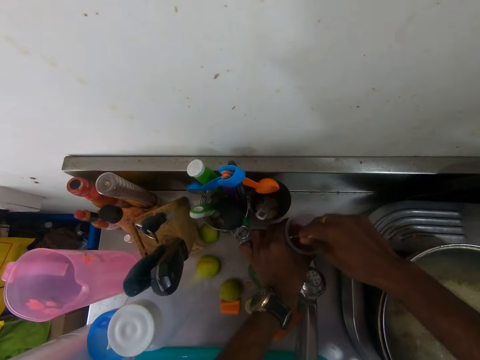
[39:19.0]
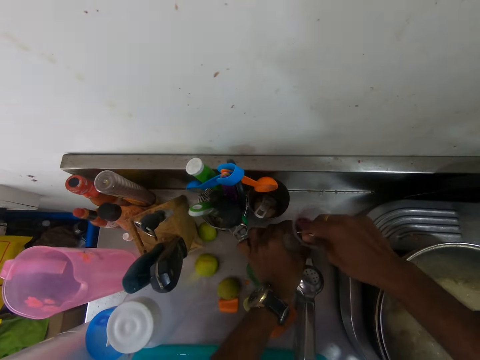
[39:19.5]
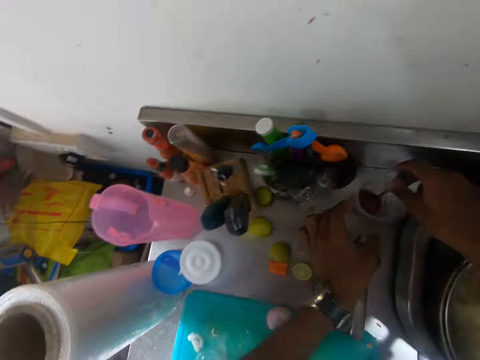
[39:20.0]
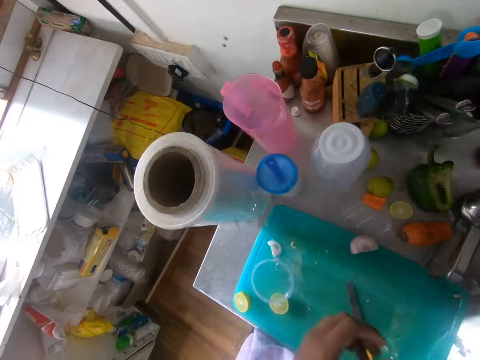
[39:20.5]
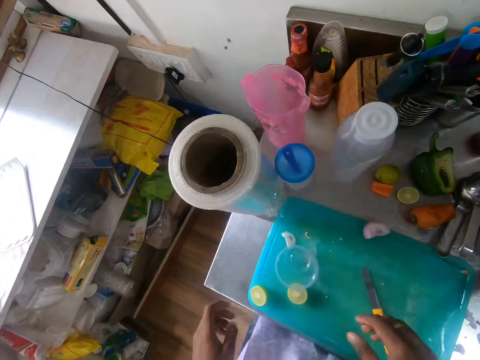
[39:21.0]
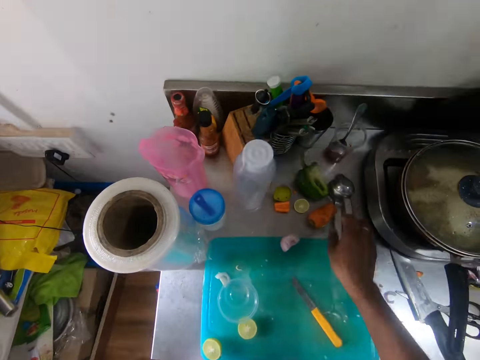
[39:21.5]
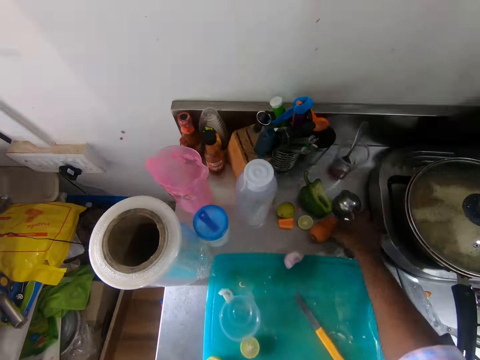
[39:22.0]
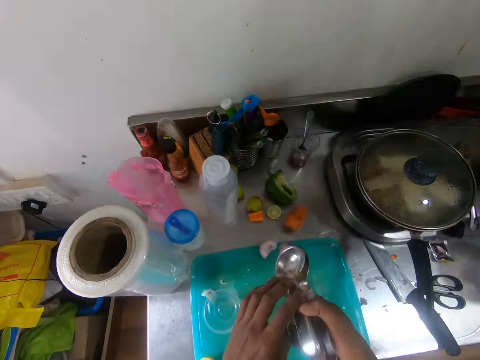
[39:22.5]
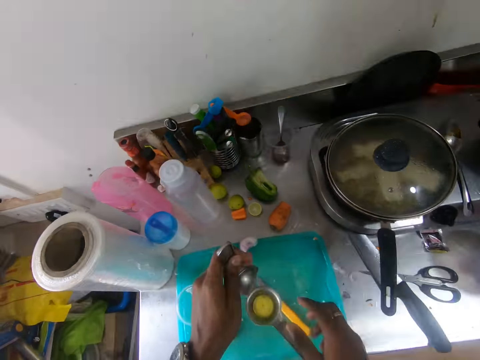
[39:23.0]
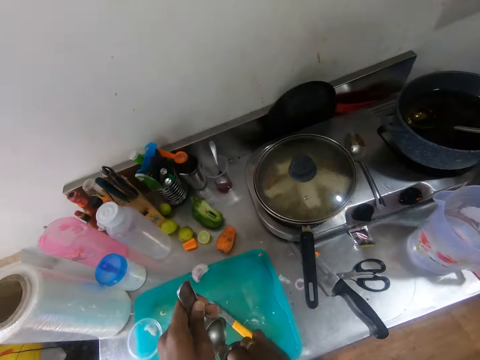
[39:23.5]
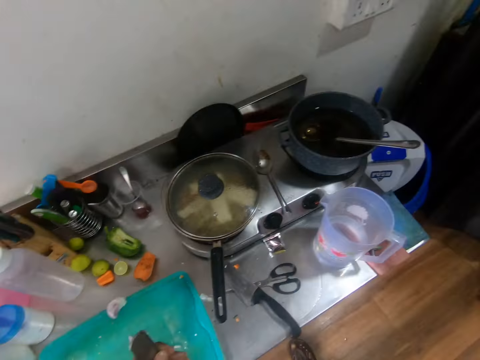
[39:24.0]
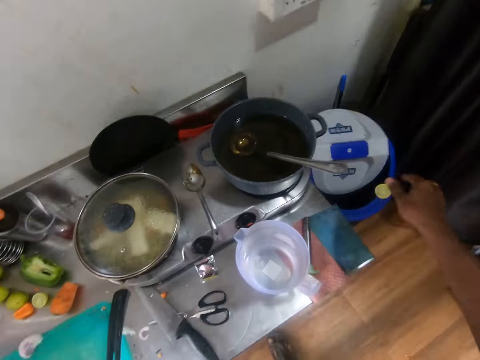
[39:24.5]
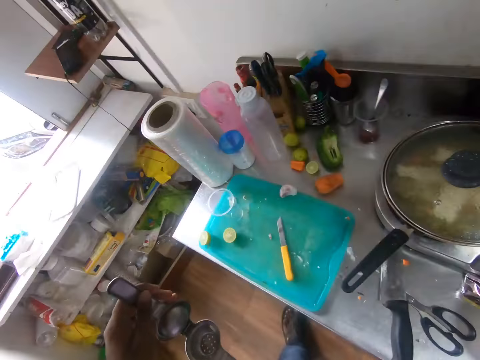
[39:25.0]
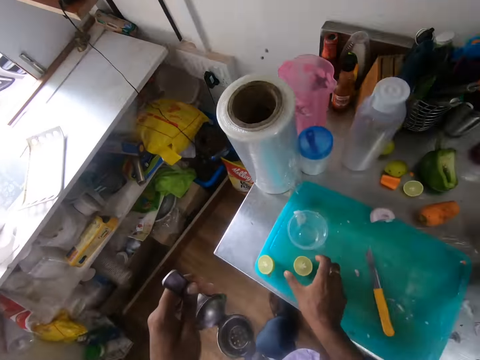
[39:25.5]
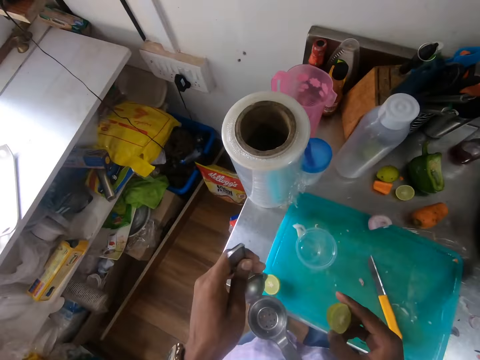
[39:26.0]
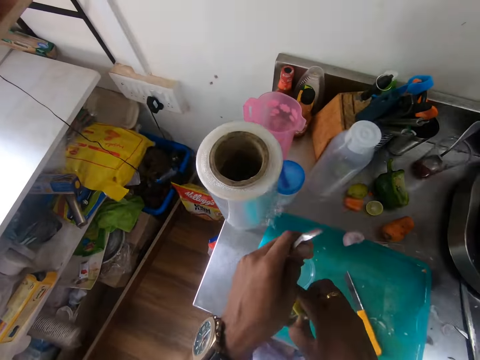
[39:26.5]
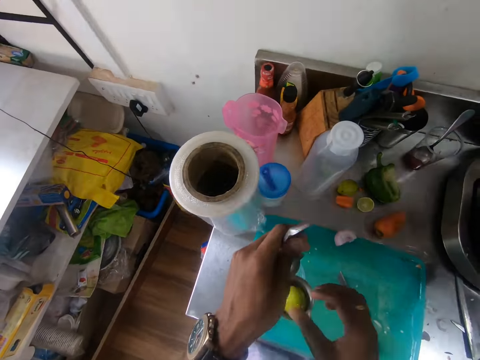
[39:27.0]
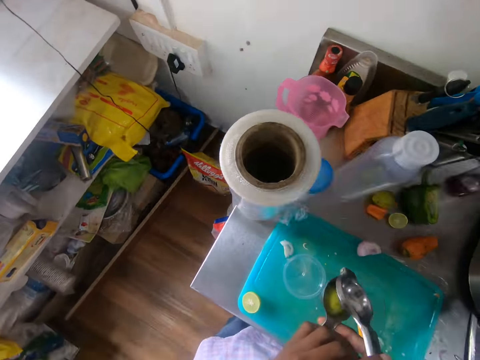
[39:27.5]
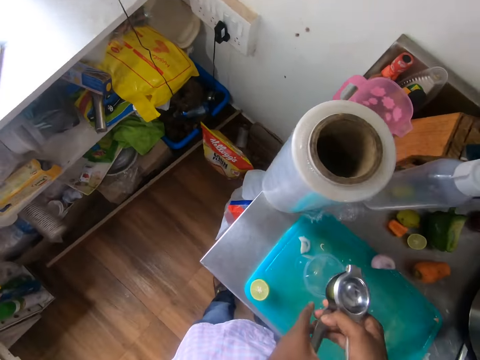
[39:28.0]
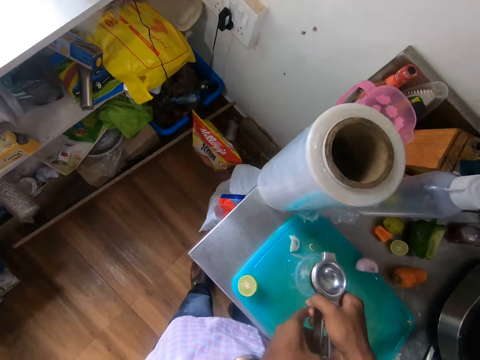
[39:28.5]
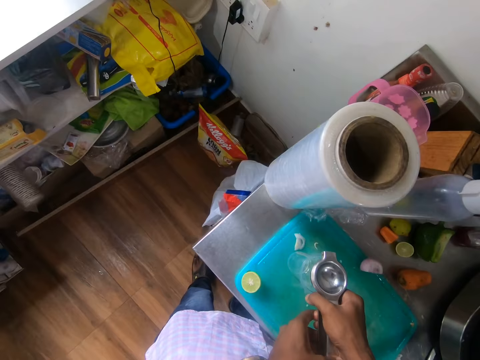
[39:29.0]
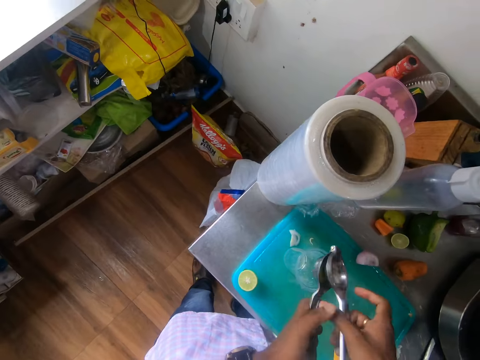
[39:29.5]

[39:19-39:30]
The camera wearer picks a lime squeezer from the kitchen cabinet with his right hand. He opens the lime squeezer with his left hand. He removes a lime from the lime squeezer with his right hand. He throws the lime into the bin with his right hand. He picks the first half of the lime from the tray with his right hand. He places the first half of the lime in the lime squeezer with his right hand. He extracts lime juice from the lime squeezer in his hands into the cup.

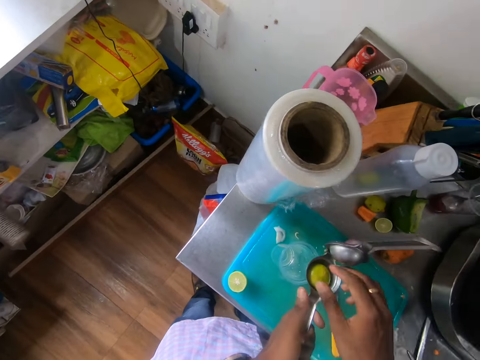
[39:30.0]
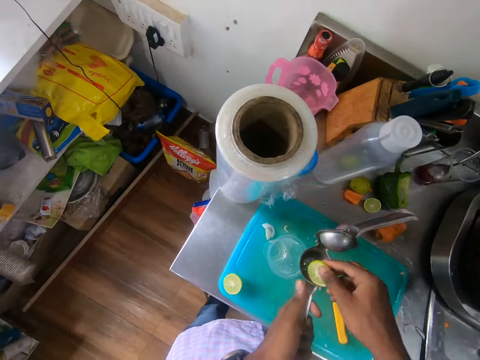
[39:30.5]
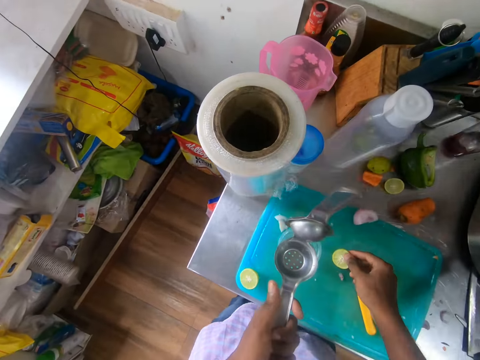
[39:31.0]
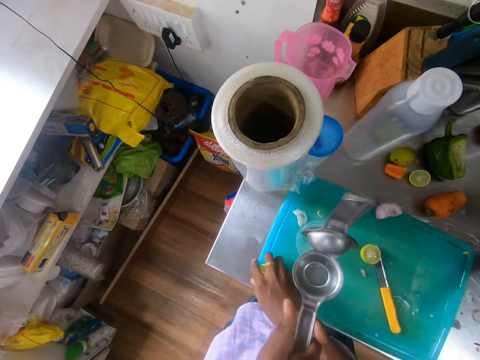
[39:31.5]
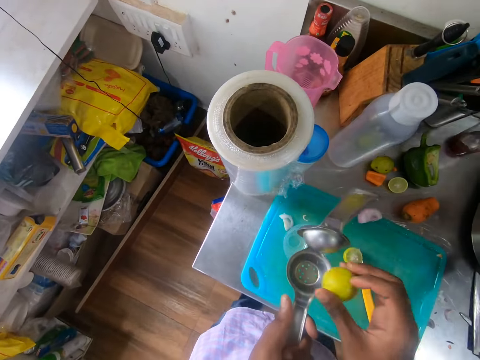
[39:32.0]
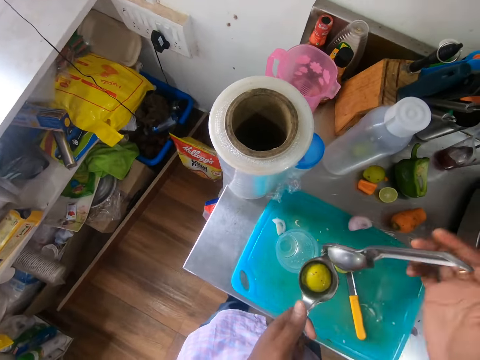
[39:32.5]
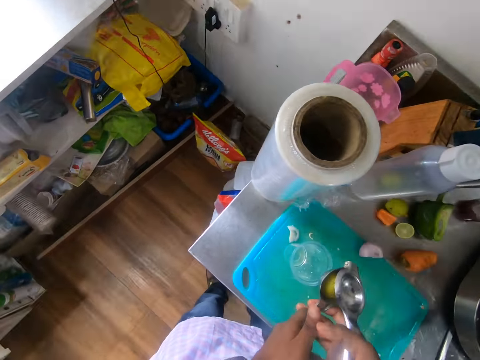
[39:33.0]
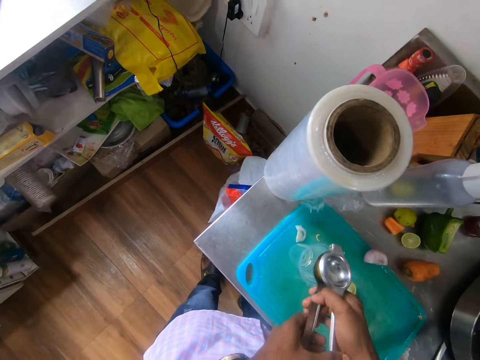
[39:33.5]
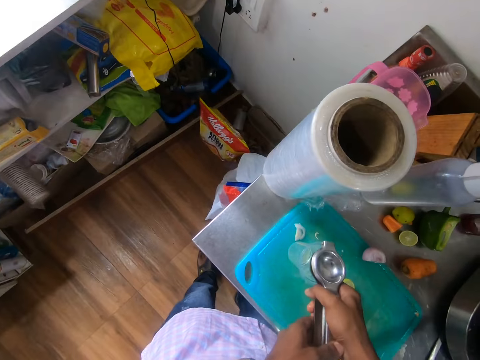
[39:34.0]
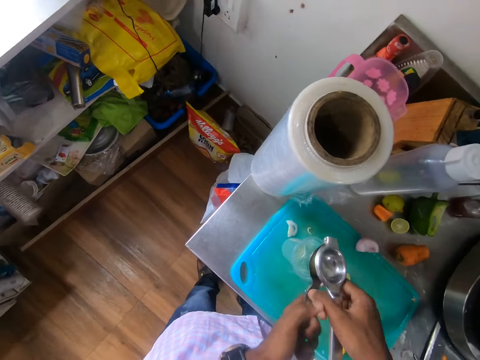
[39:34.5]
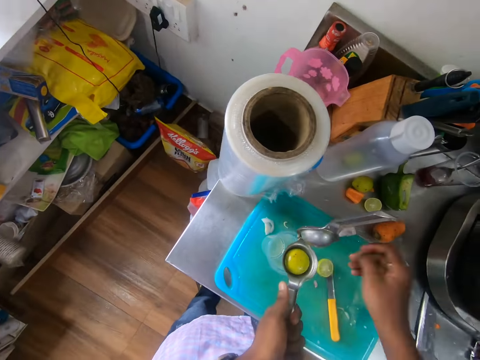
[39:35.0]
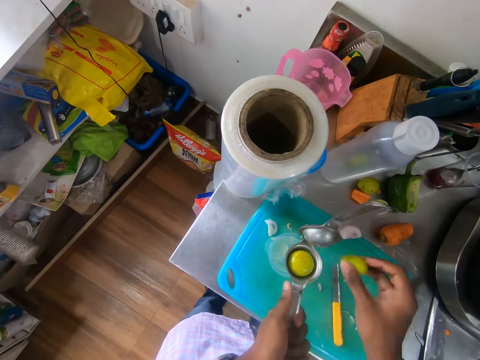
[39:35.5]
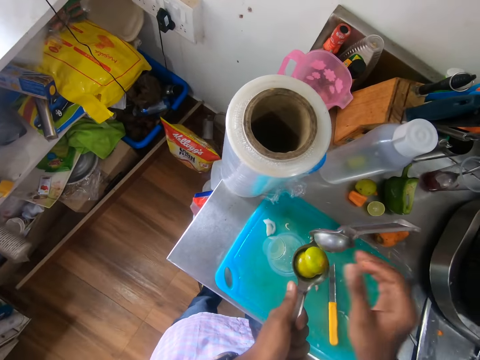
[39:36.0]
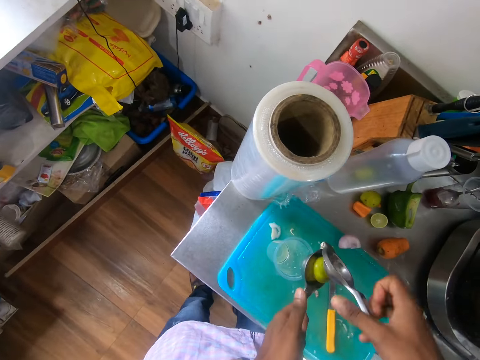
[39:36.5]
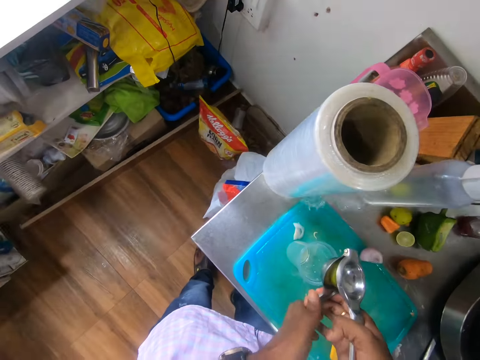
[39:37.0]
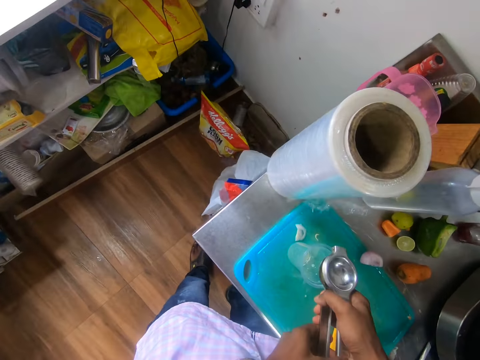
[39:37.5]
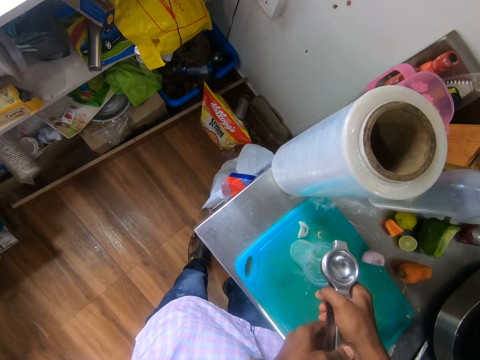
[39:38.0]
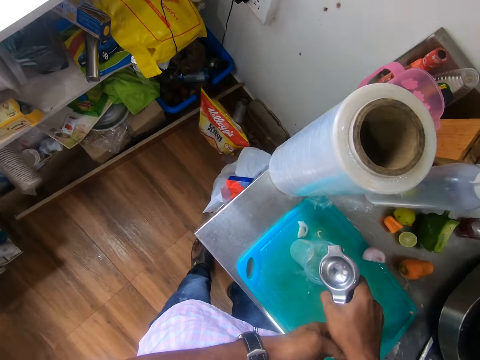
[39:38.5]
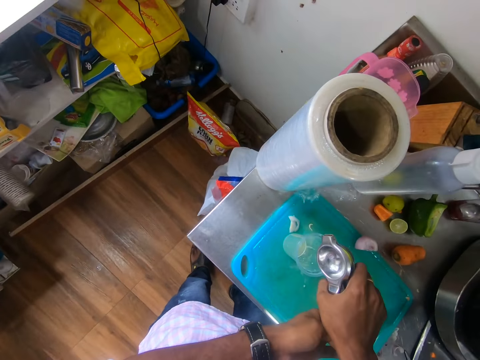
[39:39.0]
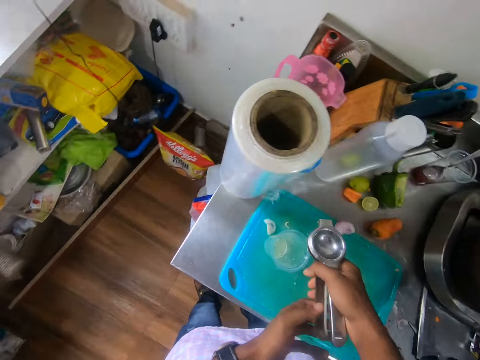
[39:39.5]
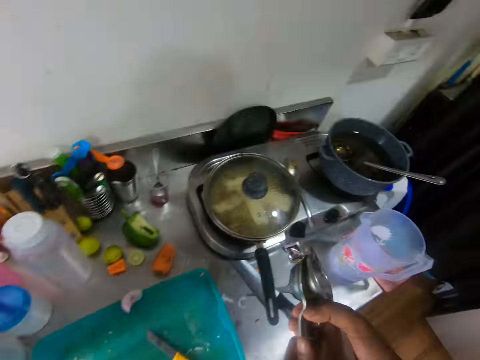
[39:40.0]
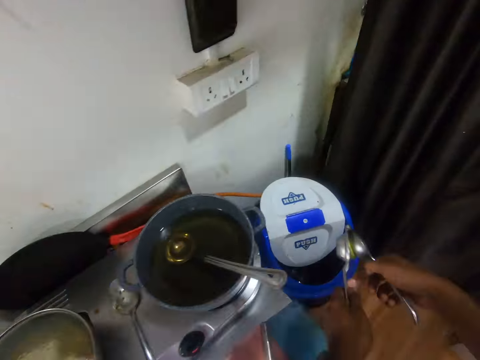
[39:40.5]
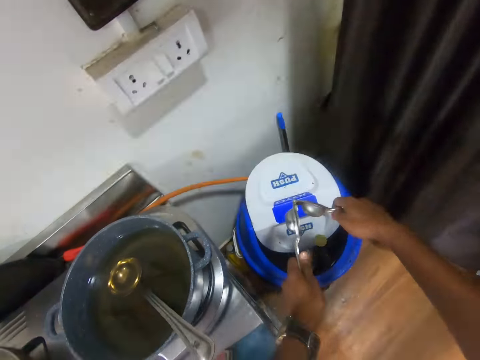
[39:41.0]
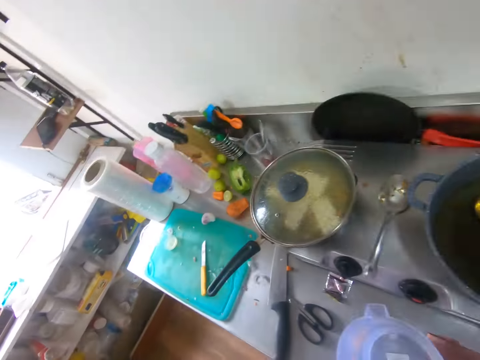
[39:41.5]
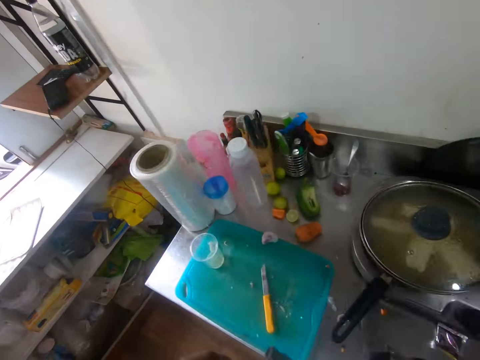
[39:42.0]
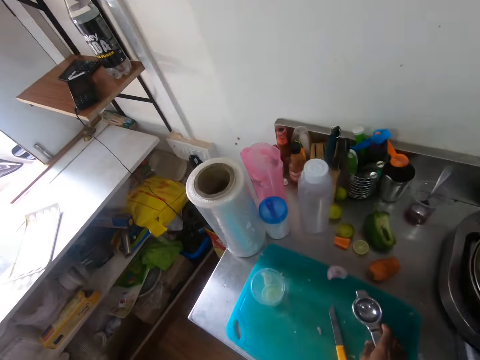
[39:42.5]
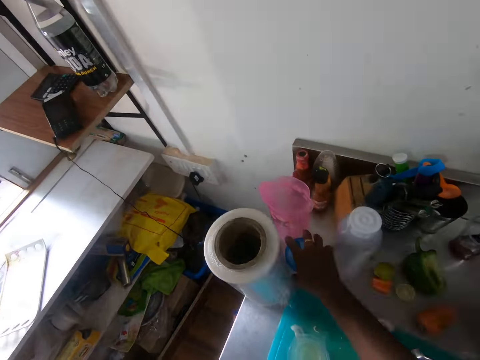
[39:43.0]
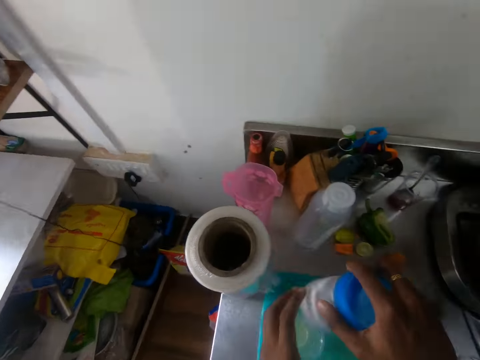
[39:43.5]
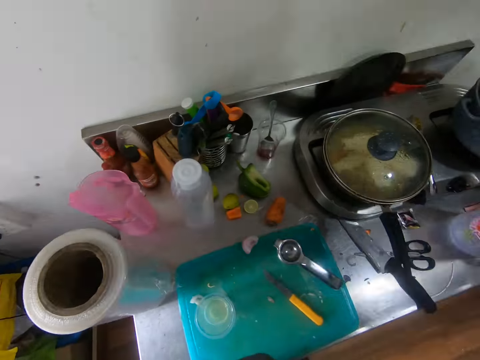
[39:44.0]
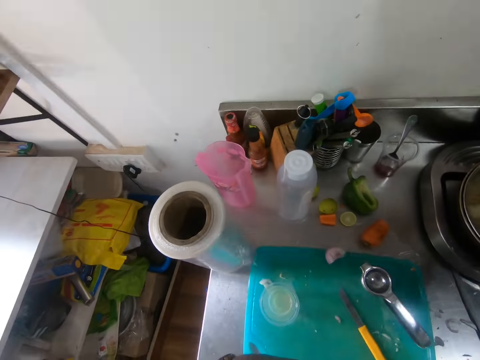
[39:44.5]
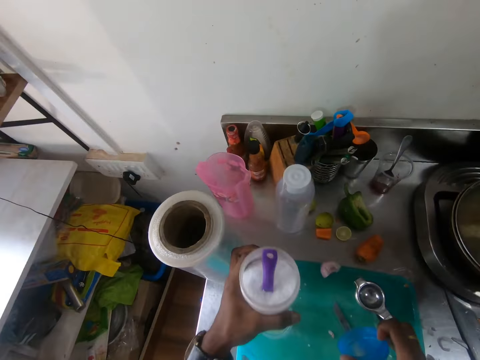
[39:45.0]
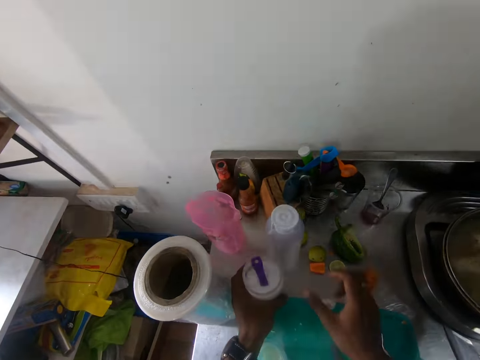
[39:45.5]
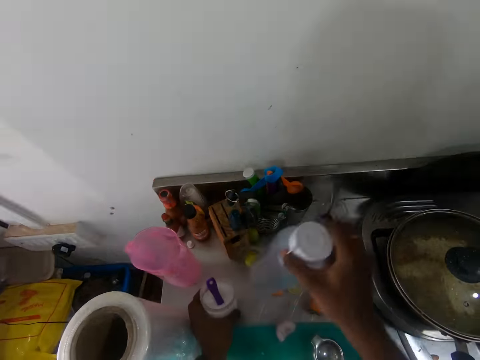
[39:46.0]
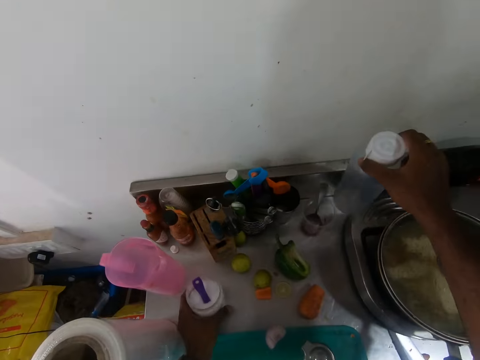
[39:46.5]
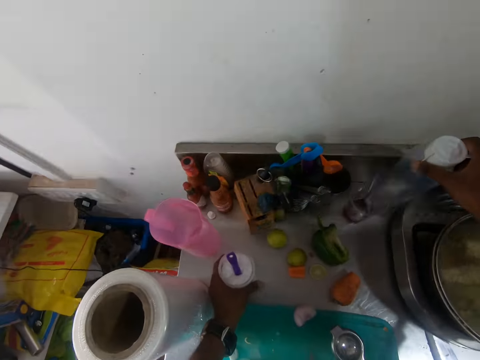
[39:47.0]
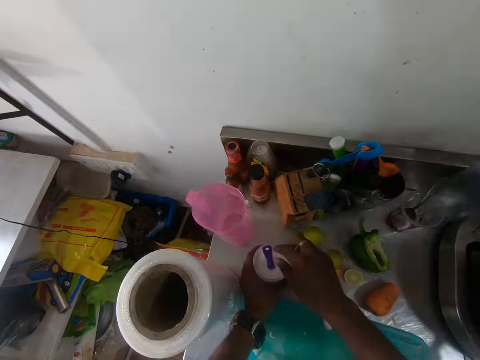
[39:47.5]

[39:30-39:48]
The camera wearer opens the lime squeezer with his right hand. He removes the first half of the lime from the lime squeezer. He places the first half of the lime squeezer on the tray with his right hand. He picks the second half of the lime from the tray with his right hand. He places the second half of the lime in the lime squeezer with his right hand. He extracts lime juice from the lime squeezer in his hands into the cup. He opens the lime squeezer with his right hand. He picks the first half of the lime from the tray with his right hand. He places the first half of the lime in the lime squeezer with his right hand. He extracts lime juice from the lime squeezer in his hands into the cup. He releases the first and second half of the lime into the bin with the lime squeezer in his hands. He places the lime squeezer on the tray with his right hand. He picks a container of salt from the kitchen cabinet with his right hand. He opens the container of salt with his hands. He places the container of salt on the kitchen cabinet with his left hand. He picks a plastic container from the kitchen cabinet with his right hand. He moves a bottle. He places the plastic container on the kitchen cabinet with his right hand.
